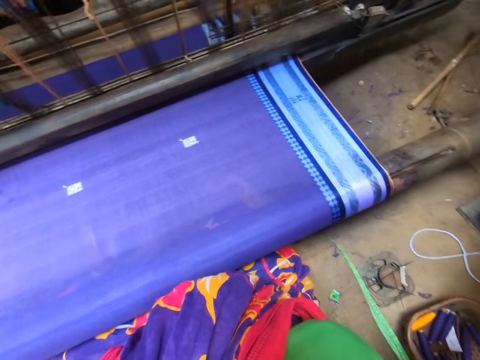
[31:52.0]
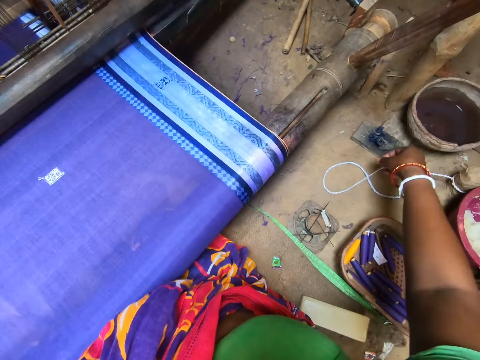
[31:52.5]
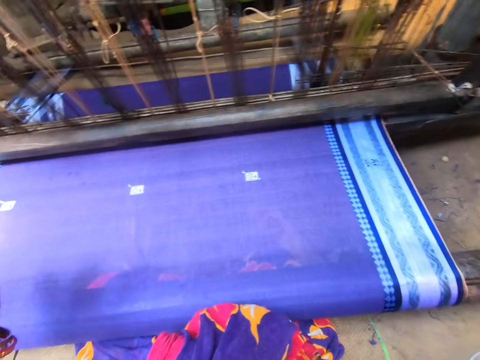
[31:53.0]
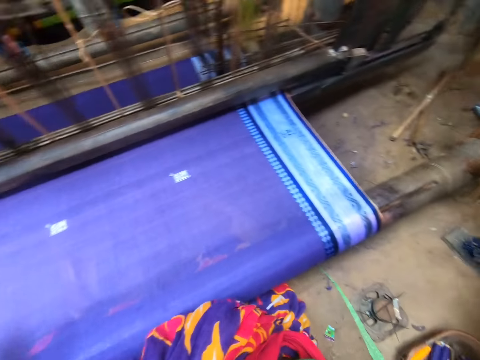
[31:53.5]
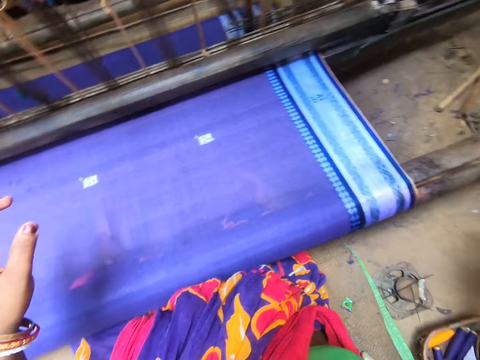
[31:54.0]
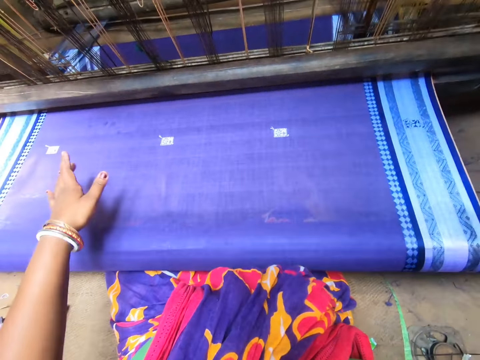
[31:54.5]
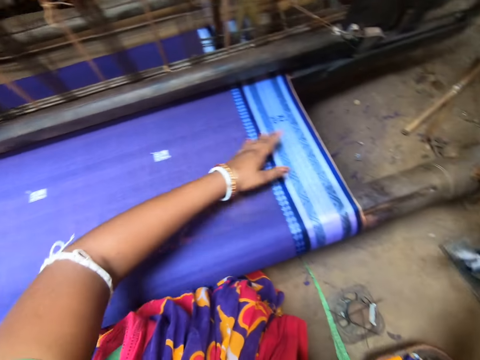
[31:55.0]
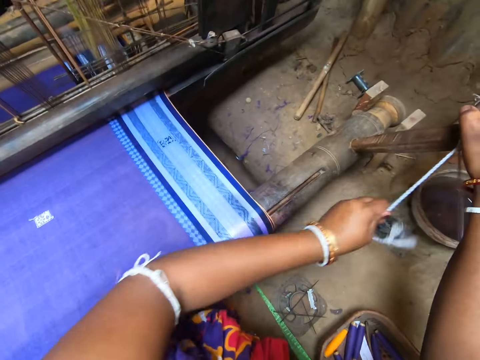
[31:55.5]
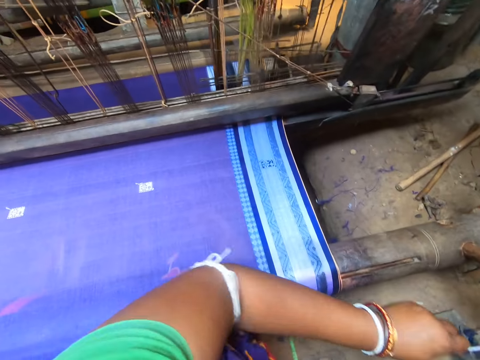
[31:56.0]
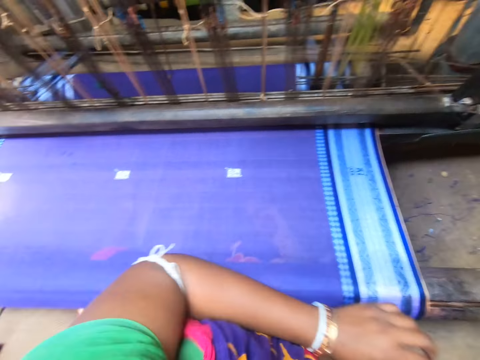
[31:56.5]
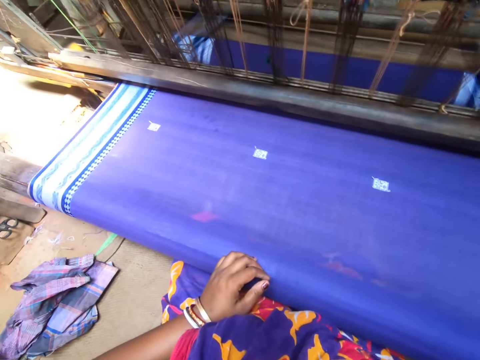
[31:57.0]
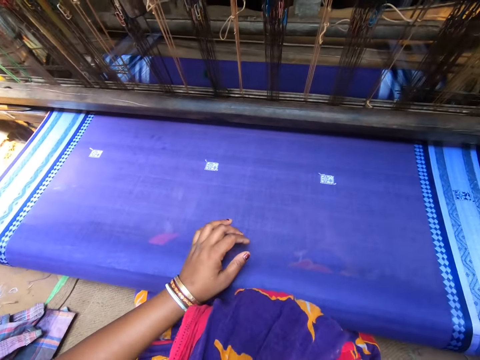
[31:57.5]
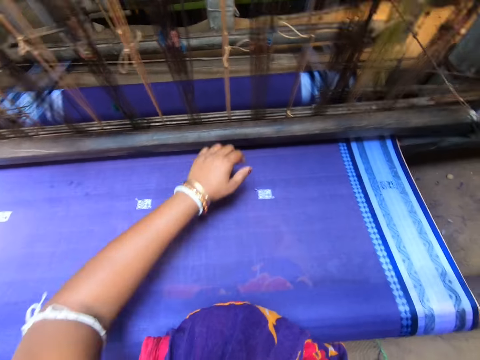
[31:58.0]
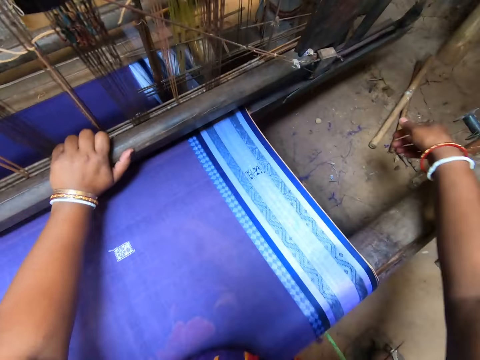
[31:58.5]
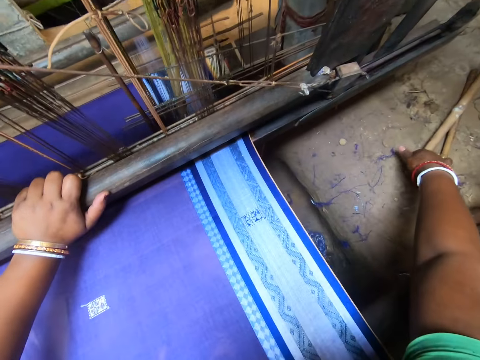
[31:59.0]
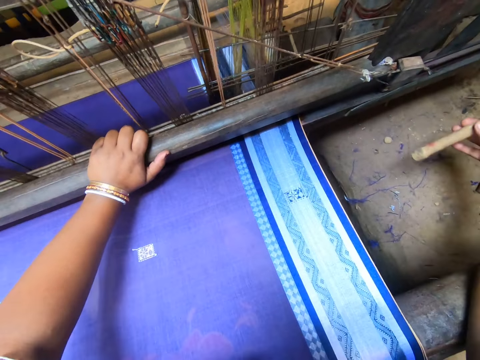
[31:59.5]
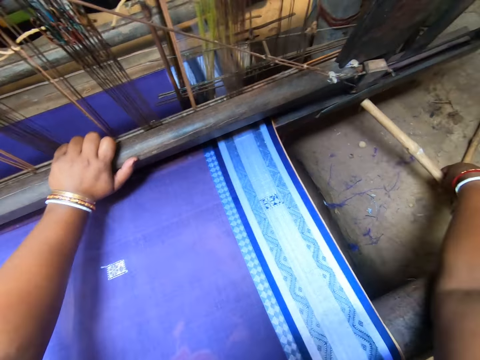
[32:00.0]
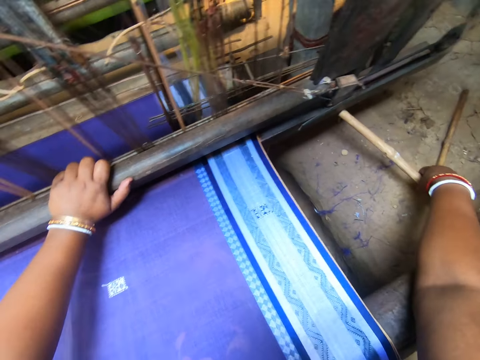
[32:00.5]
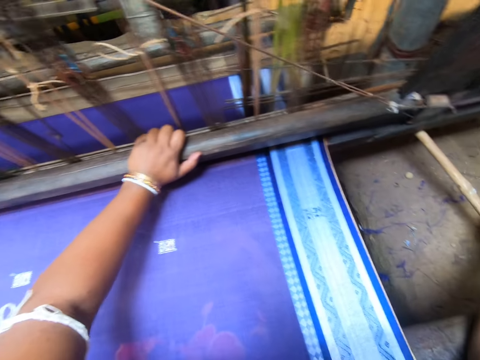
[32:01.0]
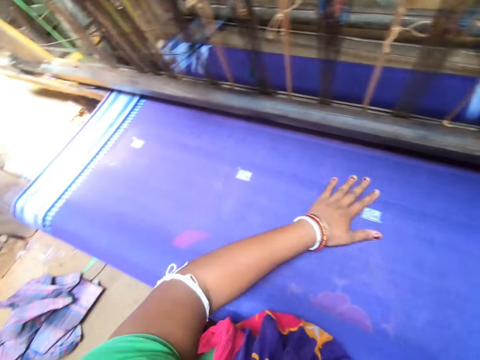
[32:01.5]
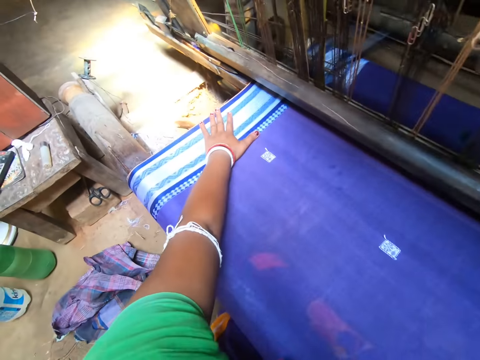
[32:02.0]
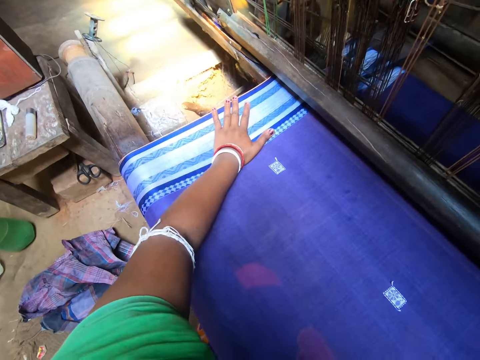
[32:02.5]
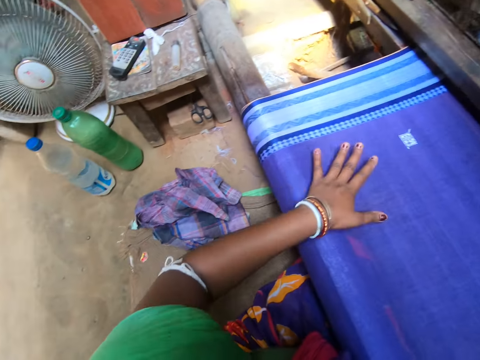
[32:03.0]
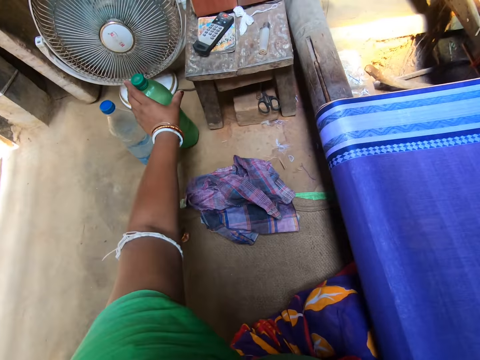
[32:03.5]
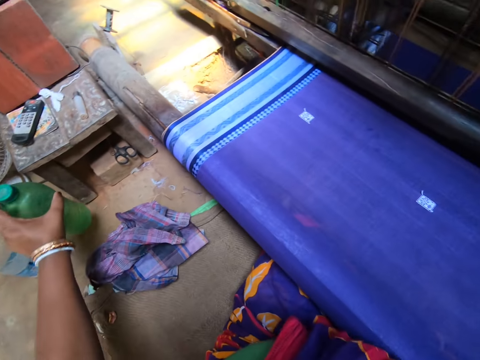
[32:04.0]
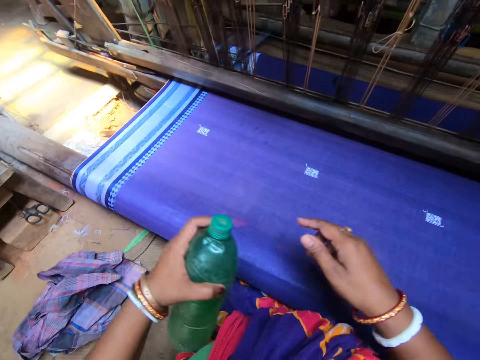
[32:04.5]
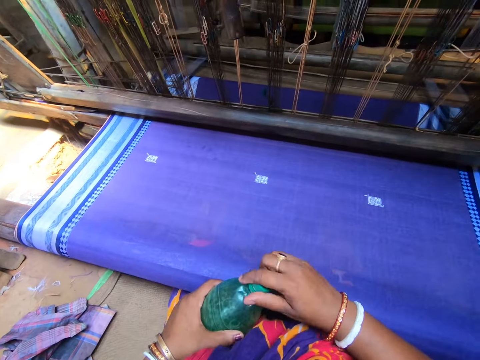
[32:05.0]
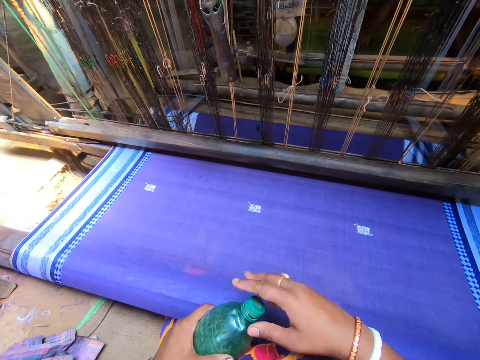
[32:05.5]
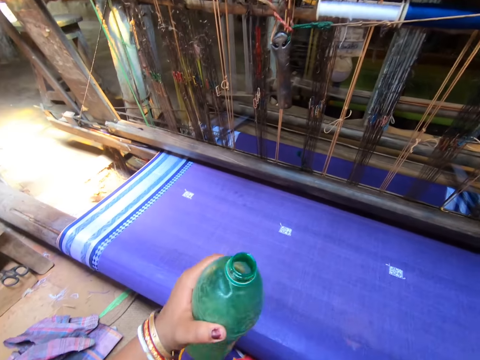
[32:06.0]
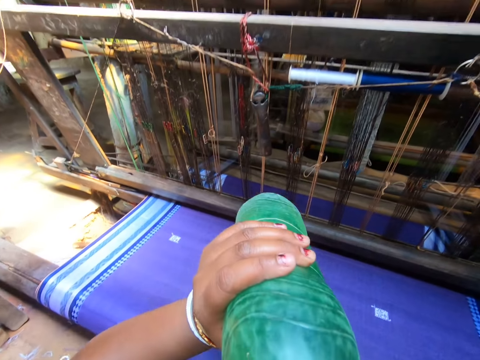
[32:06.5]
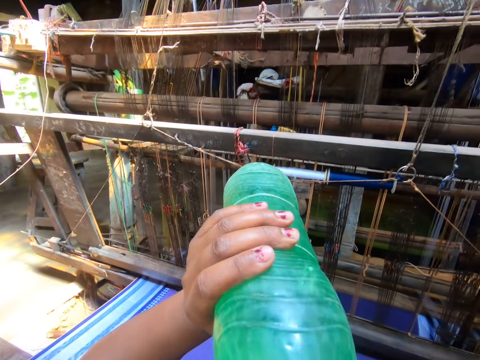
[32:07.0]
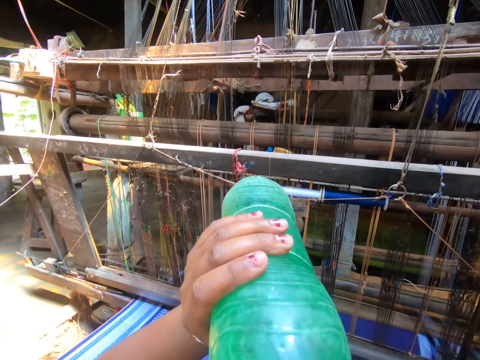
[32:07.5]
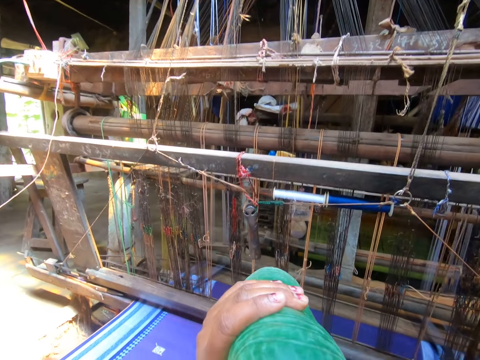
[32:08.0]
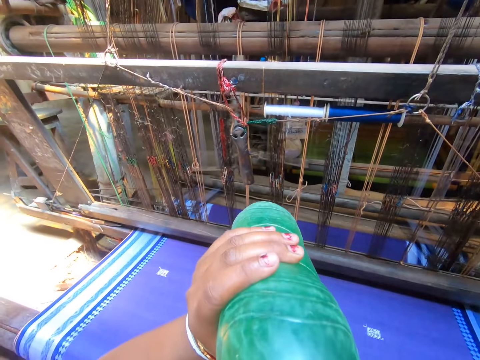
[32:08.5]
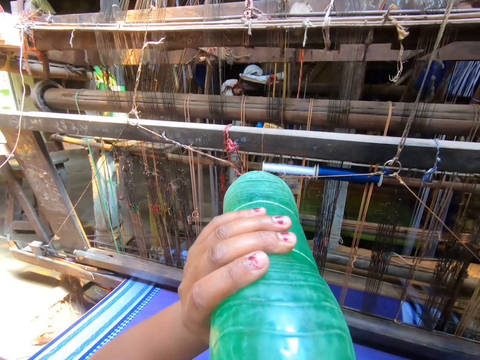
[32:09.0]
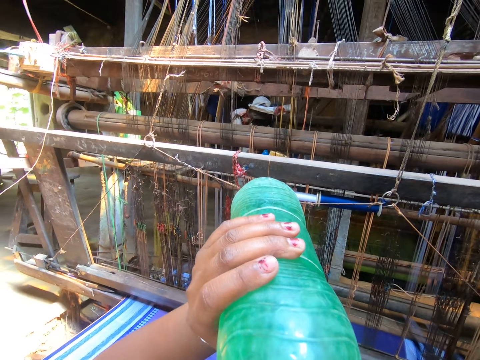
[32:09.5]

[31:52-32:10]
The camera wearer converses with a male. She wipes the material with her hand. She pulls on a white rope with her left hand. She converses with the male. She places her hand on the wood. She picks a stick from the ground with her right hand. She fixes the stick in her right hand to the loom. She places her hand on the material. She presses the cloth on the loom with her left hand. She places her hand on the material again. She picks a bottle of water from the ground with her left hand. She removes the bottle cap from the bottle of water in her left hand with her right hand. She drinks from the bottle of water in her right hand.

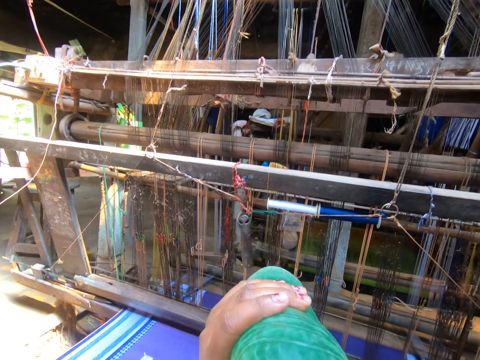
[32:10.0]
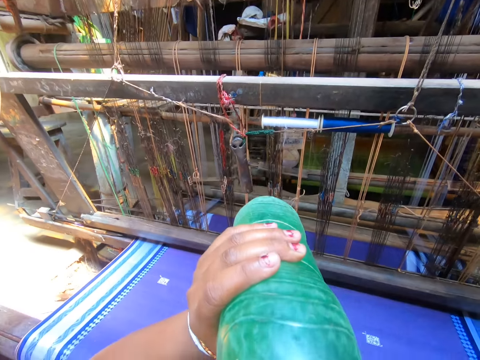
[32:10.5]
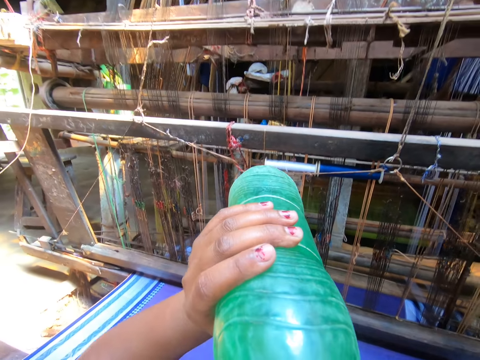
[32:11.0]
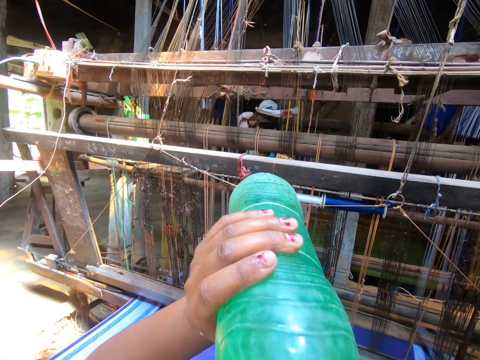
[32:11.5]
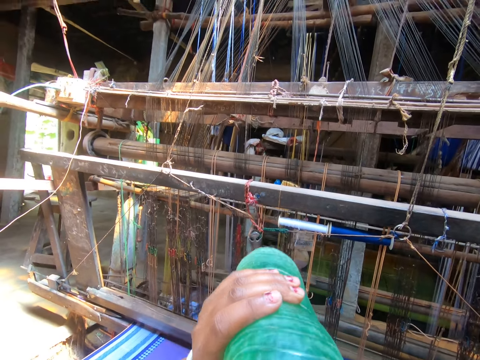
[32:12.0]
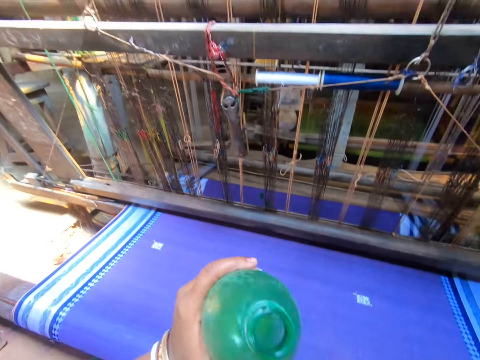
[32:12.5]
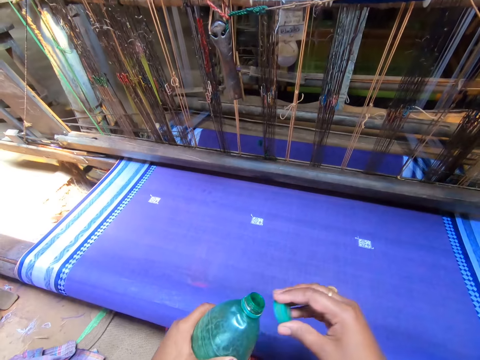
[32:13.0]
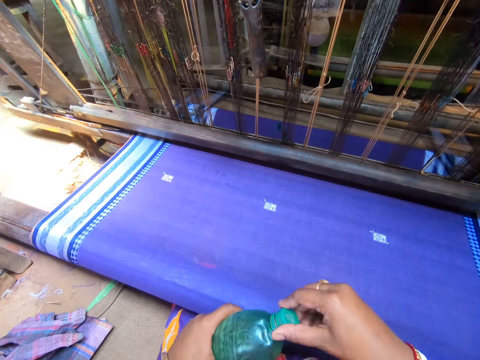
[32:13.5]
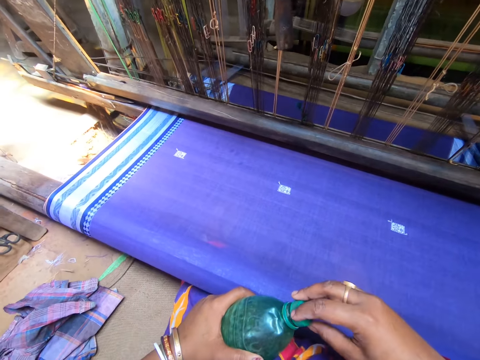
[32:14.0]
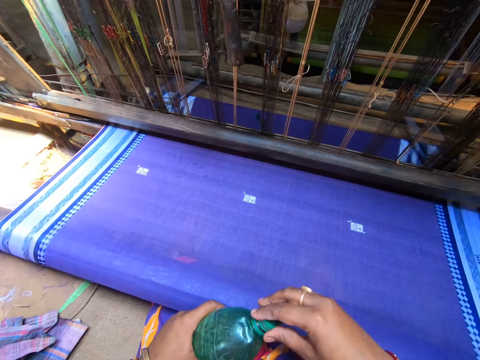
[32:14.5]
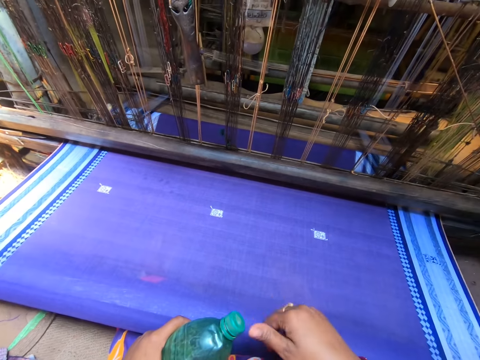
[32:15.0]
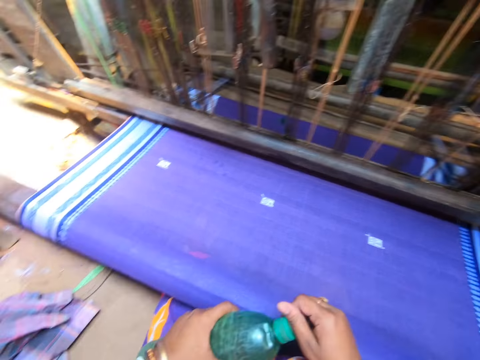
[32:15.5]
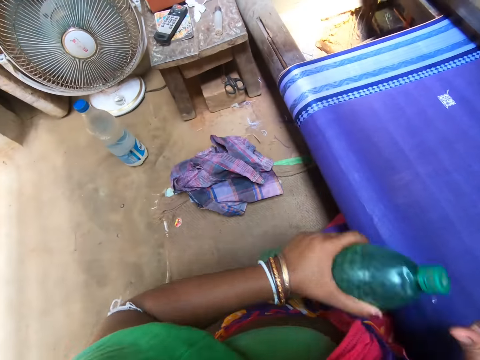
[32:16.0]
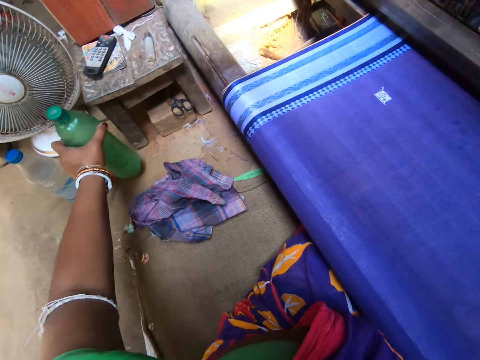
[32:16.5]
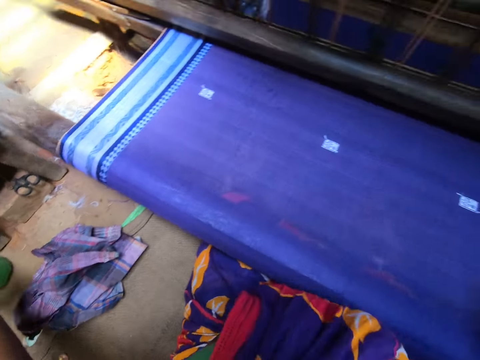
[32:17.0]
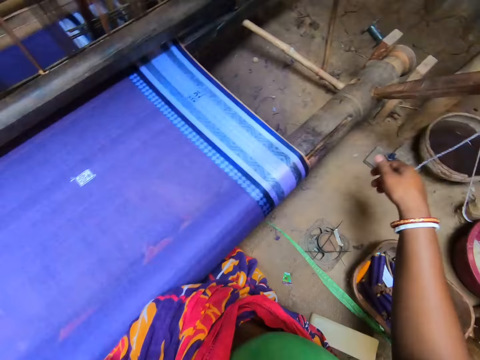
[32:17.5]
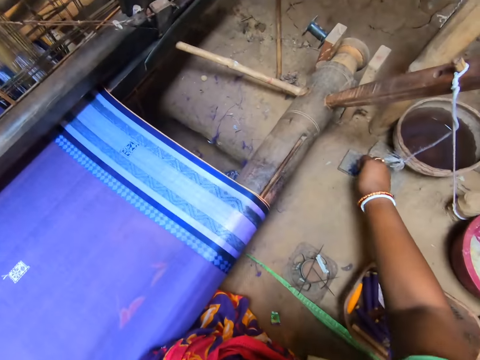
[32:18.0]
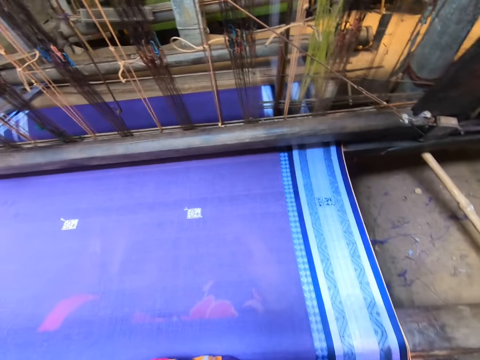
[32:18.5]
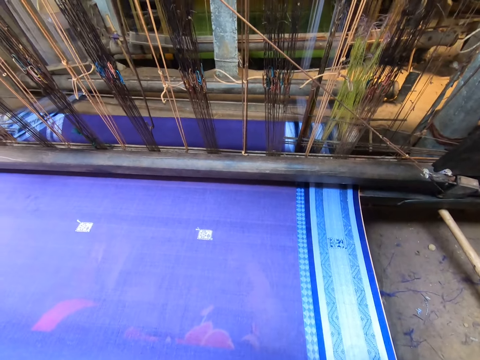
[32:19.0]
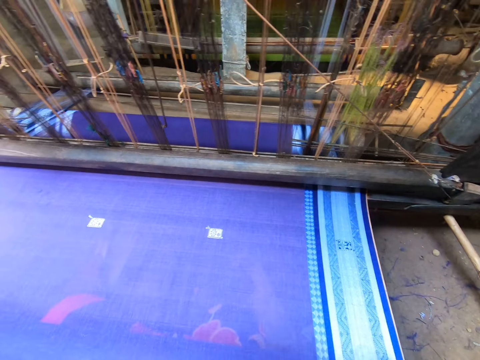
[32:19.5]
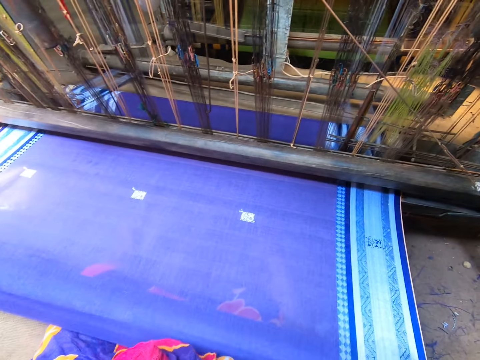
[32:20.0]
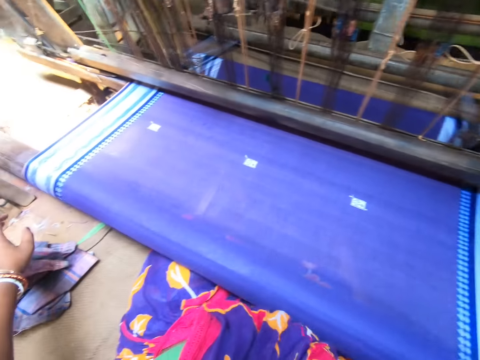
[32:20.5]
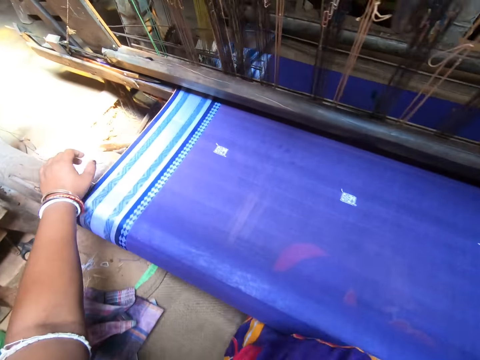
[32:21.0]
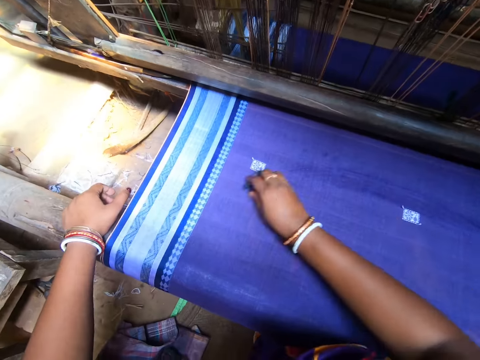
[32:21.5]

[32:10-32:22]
The camera wearer covers the bottle of water in her left hand with the bottle cap in her right hand. She converses with a male. She drops the bottle of water in her left hand on the ground. She picks a rag from the ground with her right hand. She places her hand on the wood. She wipes the cloth on the loom with the rag in her right hand.
